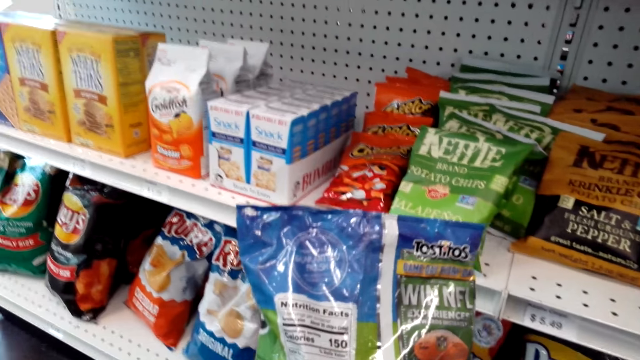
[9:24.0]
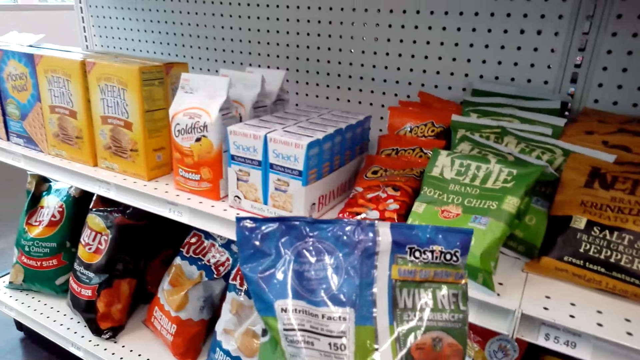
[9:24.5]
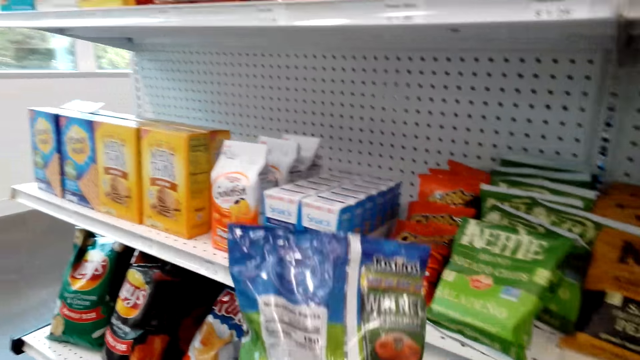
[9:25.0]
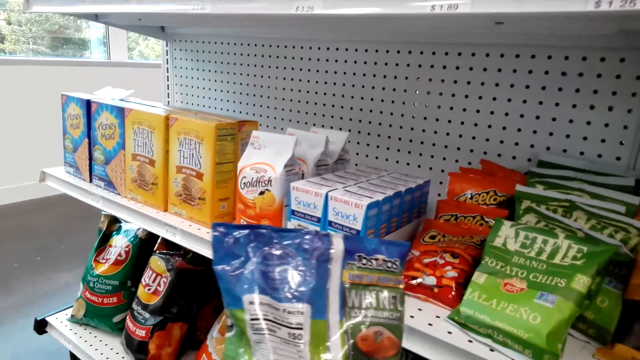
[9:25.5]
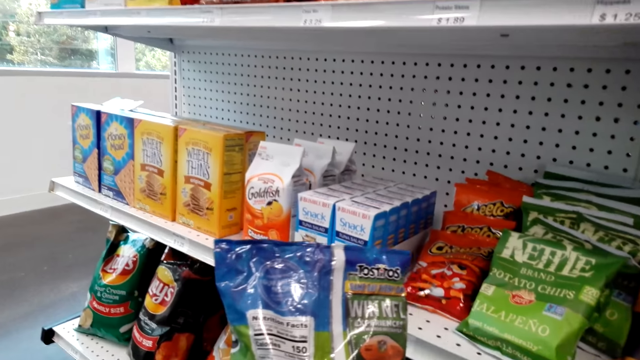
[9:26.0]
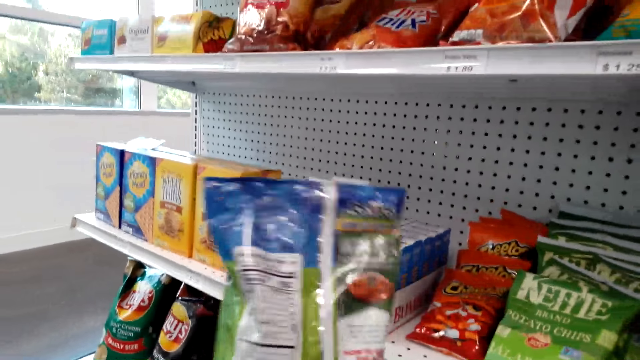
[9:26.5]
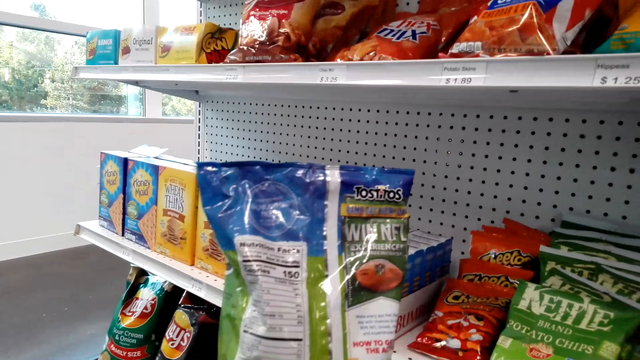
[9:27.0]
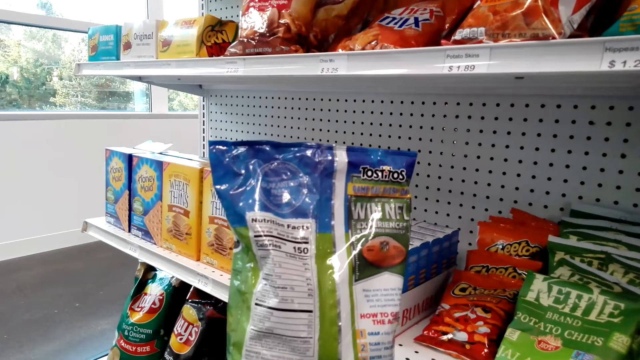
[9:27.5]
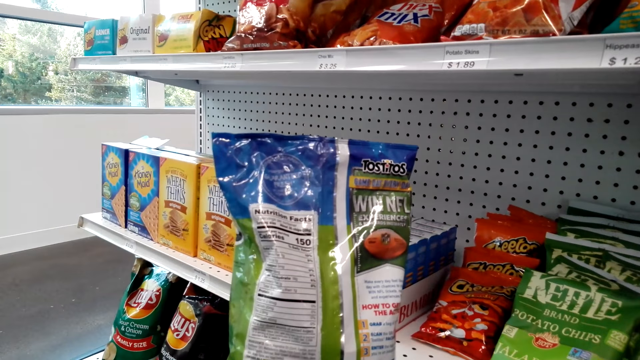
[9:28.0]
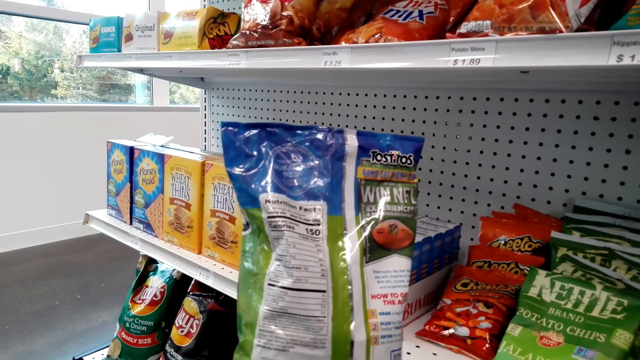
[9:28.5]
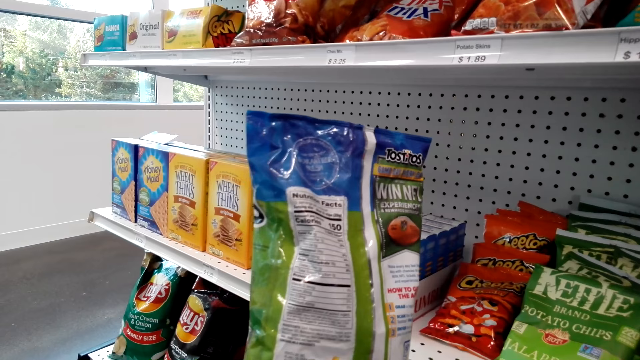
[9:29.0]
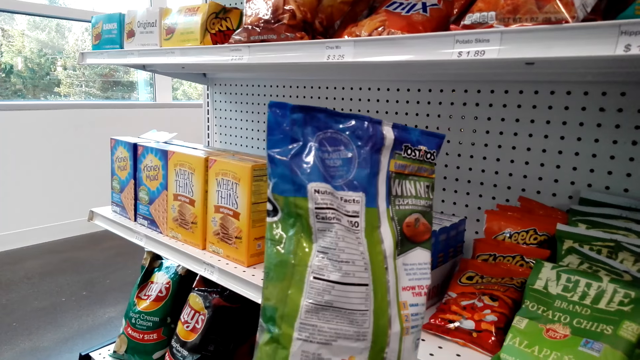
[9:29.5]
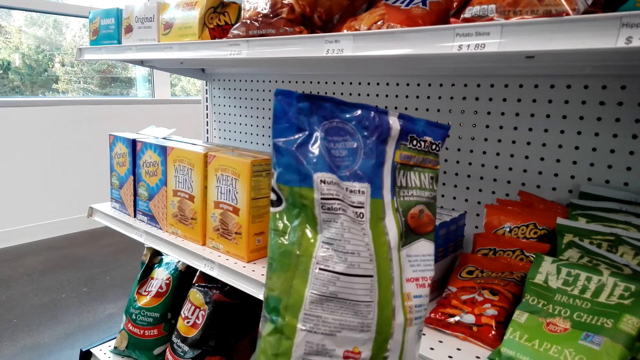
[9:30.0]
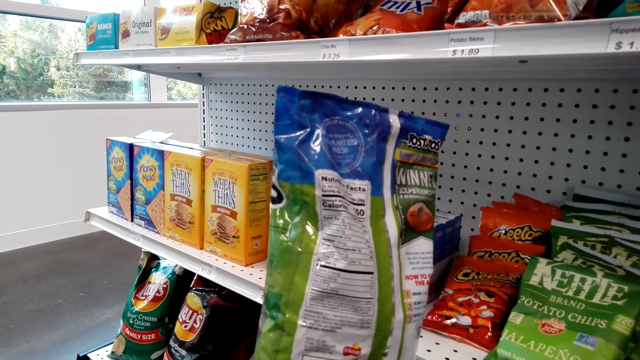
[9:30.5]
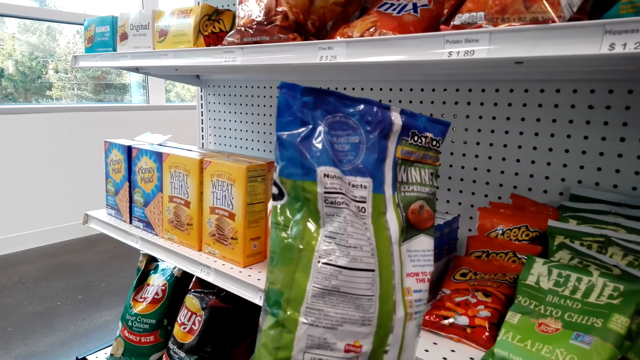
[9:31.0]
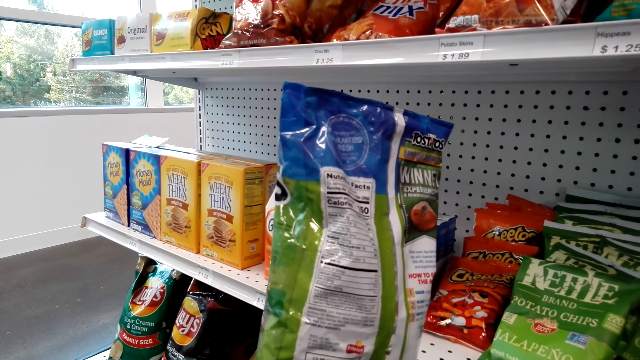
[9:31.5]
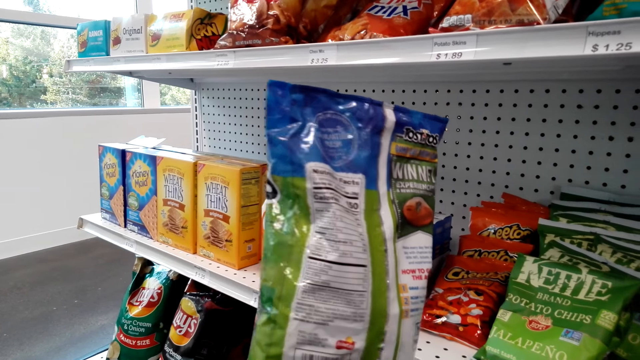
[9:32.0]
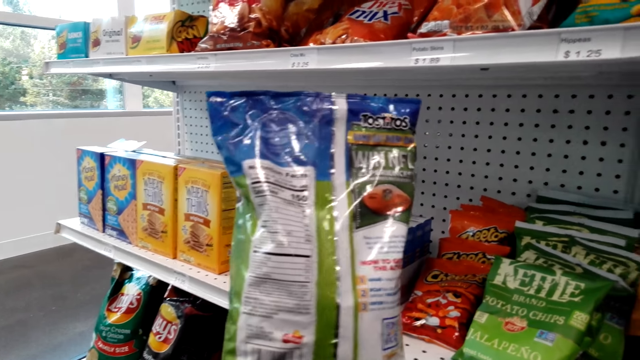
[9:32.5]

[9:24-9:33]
The camera wearer stares at a packet of something.

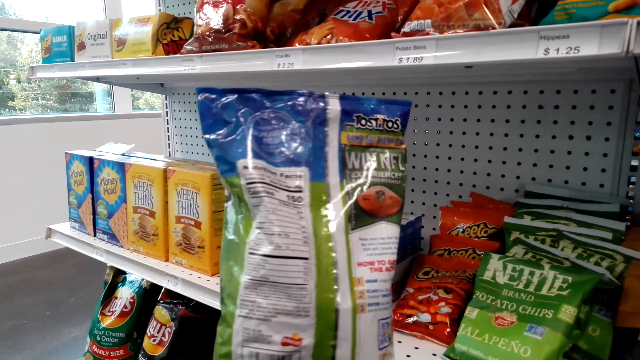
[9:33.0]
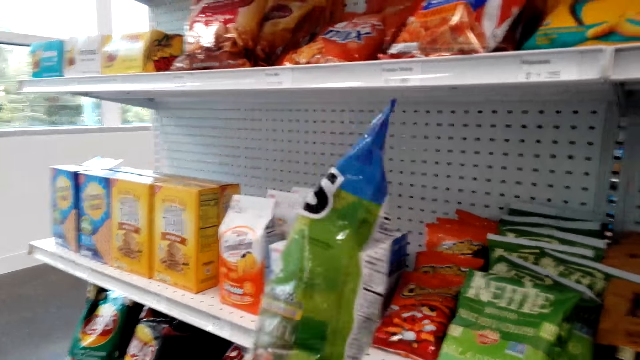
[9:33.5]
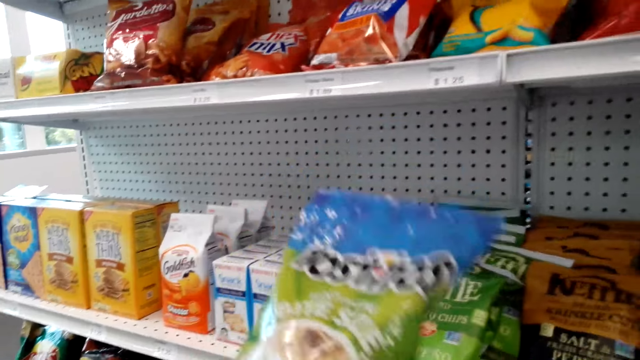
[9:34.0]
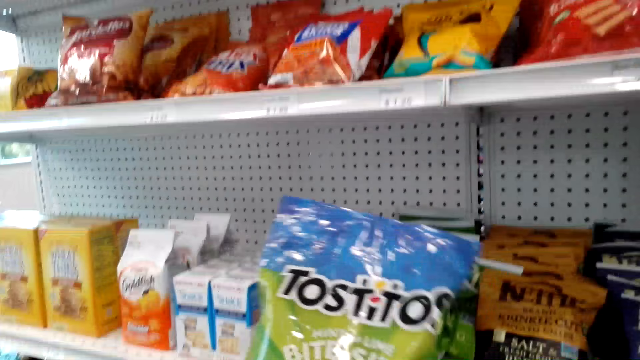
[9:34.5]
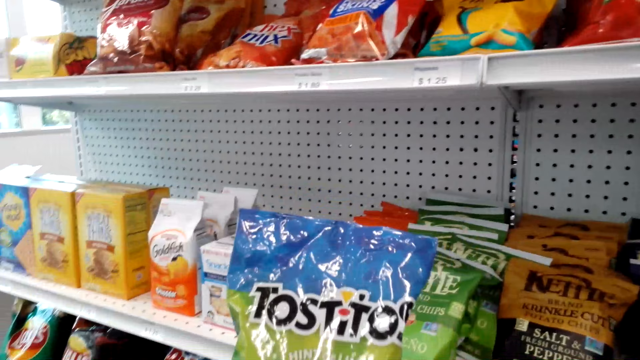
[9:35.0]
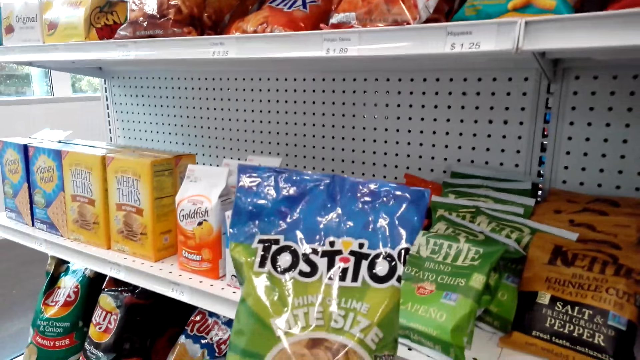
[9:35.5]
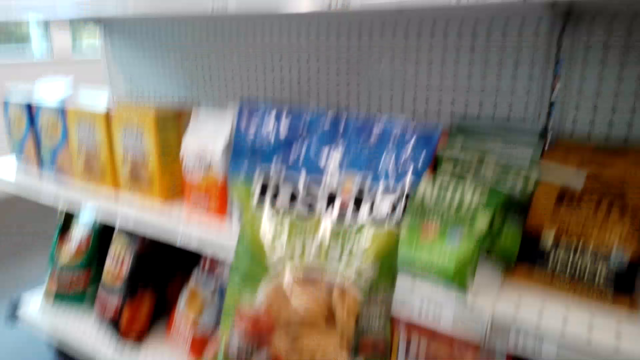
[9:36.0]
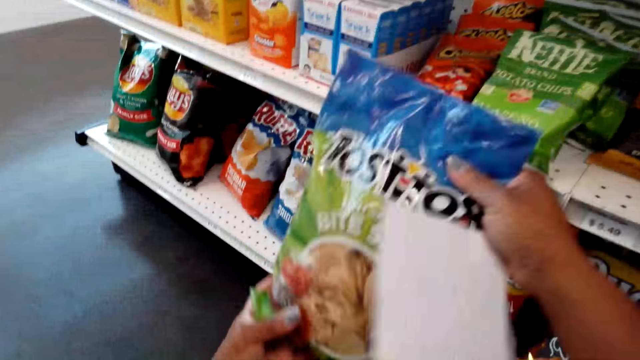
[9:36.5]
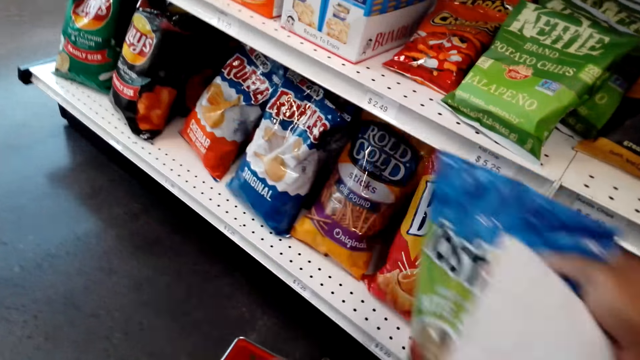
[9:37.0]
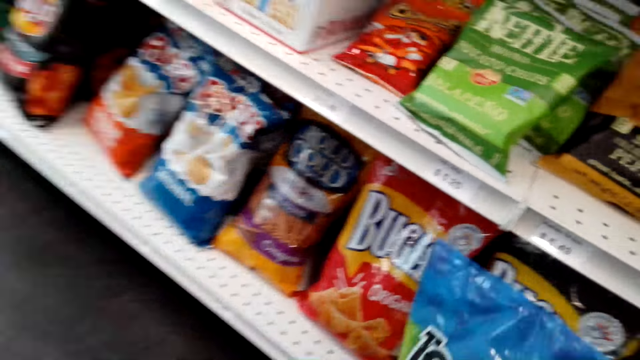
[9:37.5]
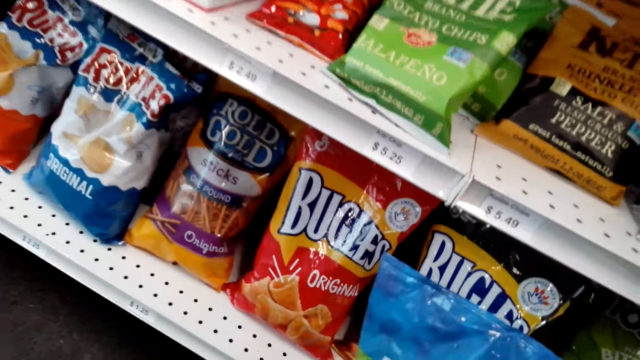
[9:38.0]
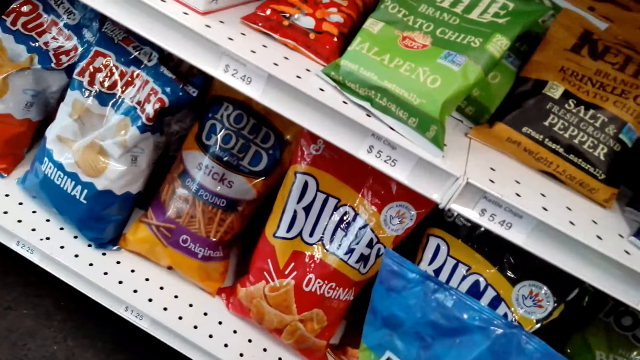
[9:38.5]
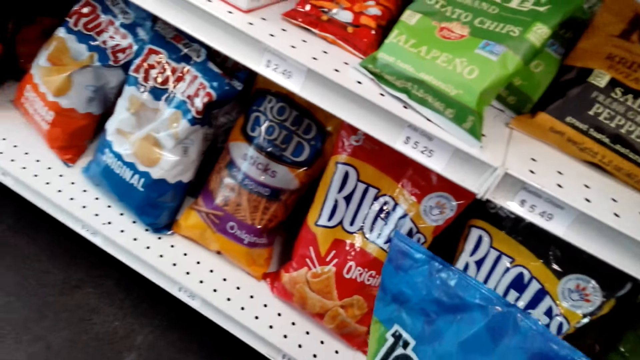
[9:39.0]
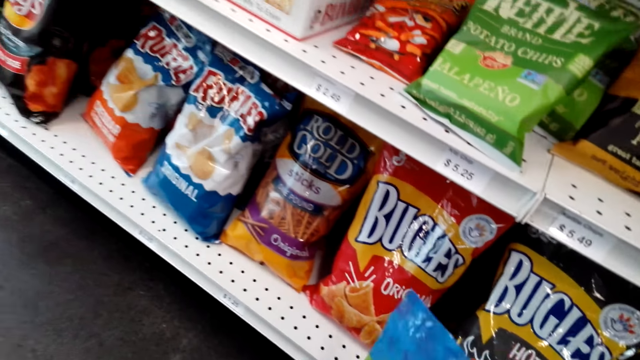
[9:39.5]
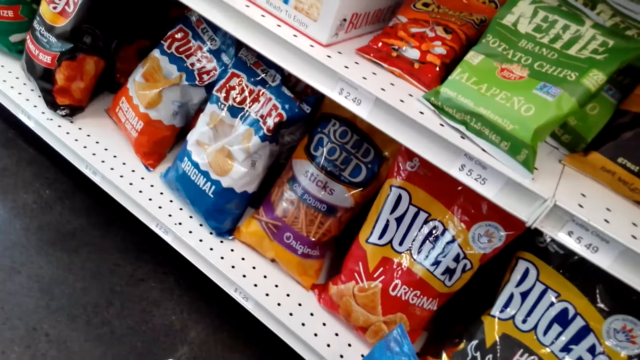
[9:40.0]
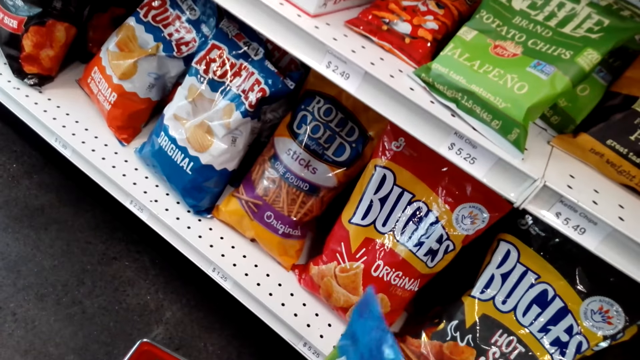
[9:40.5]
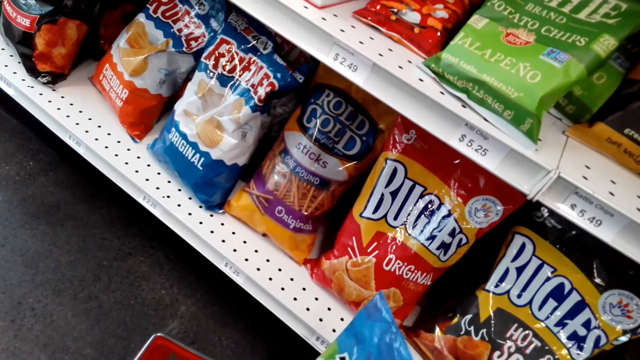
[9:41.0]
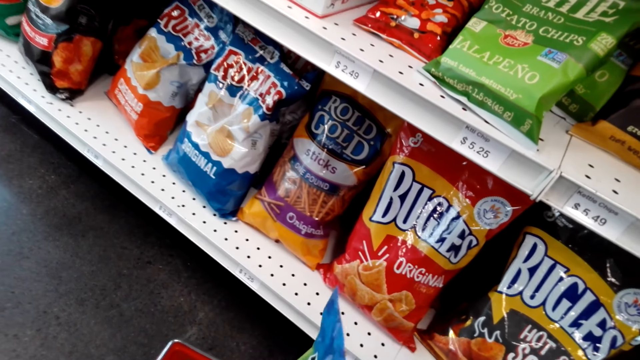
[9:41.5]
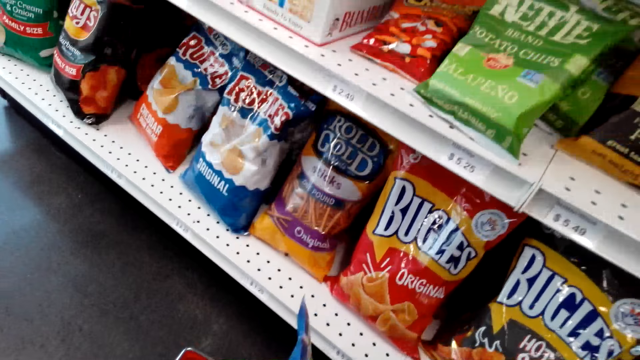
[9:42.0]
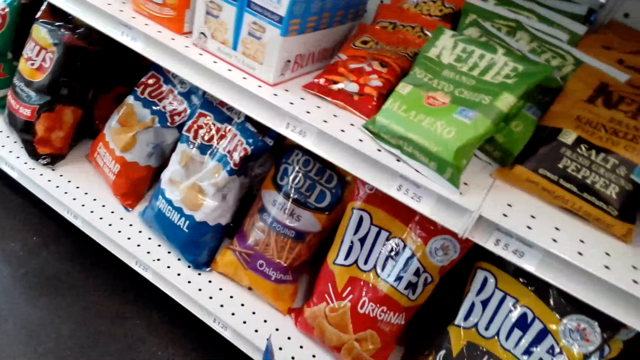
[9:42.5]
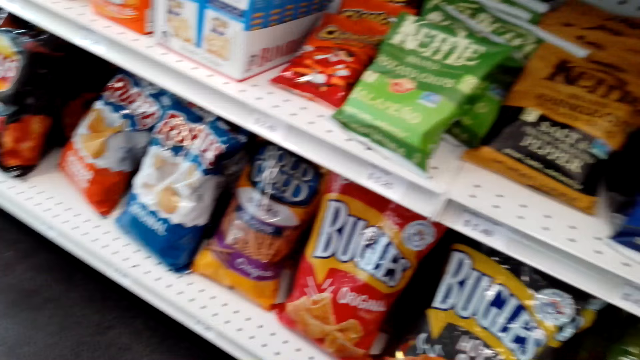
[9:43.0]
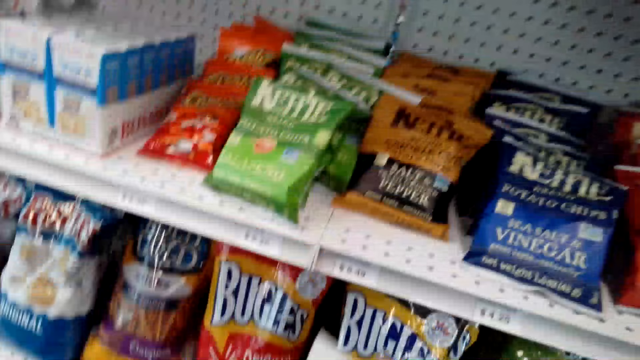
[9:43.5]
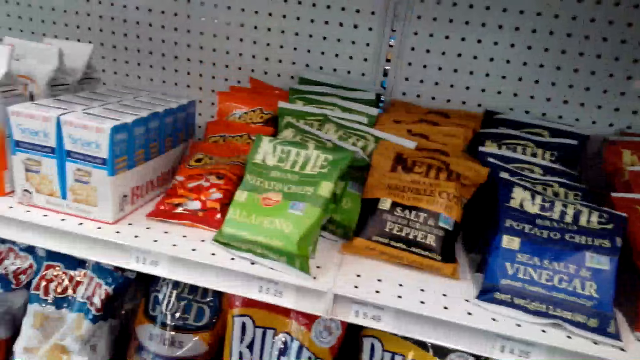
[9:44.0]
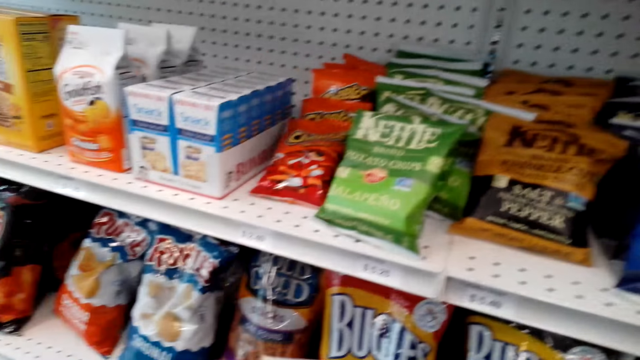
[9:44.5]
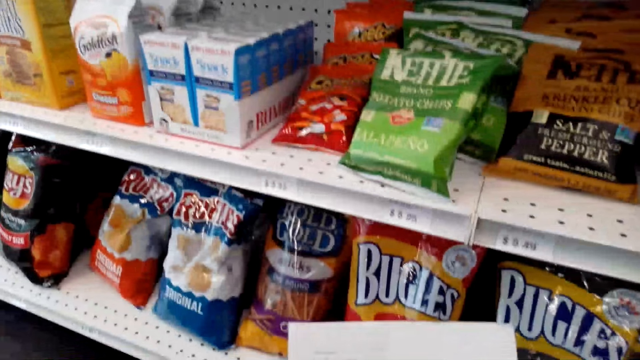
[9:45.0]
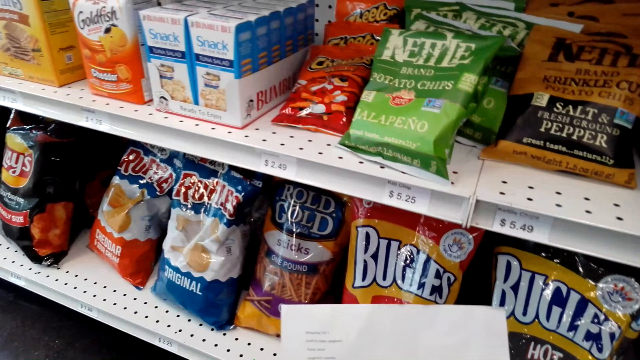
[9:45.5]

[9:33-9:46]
The camera wearer turns the packet of something. They stare at the packet. They put the pack of Tostitos in the basket. They stare at the shelf.
